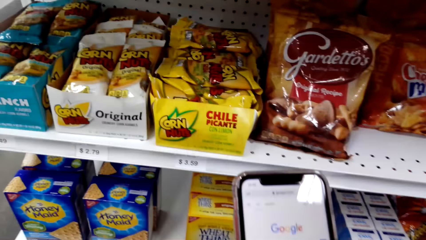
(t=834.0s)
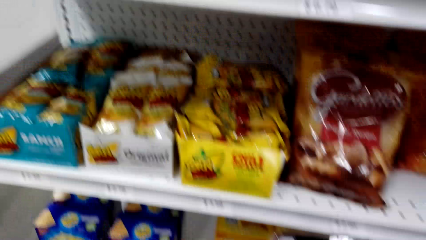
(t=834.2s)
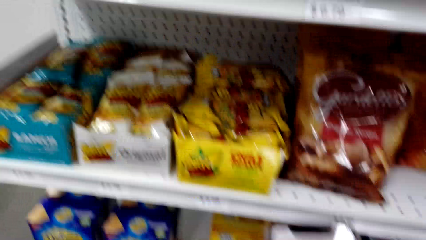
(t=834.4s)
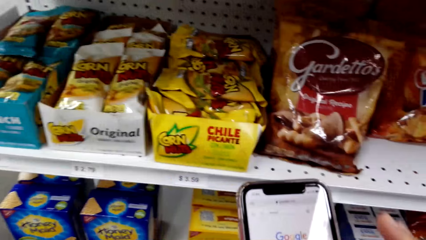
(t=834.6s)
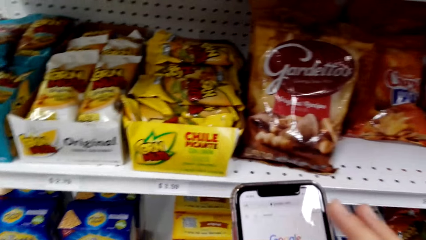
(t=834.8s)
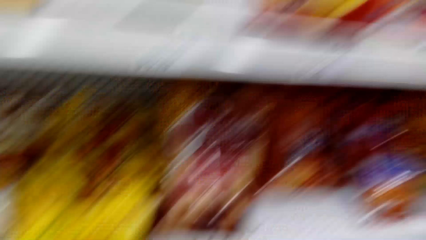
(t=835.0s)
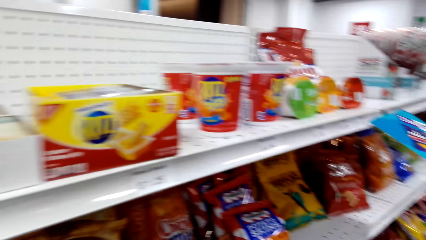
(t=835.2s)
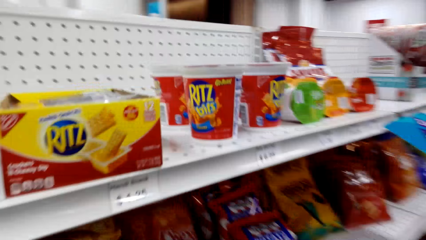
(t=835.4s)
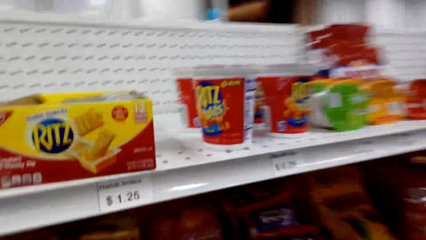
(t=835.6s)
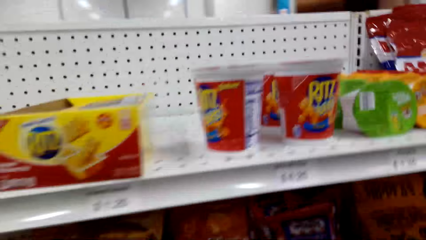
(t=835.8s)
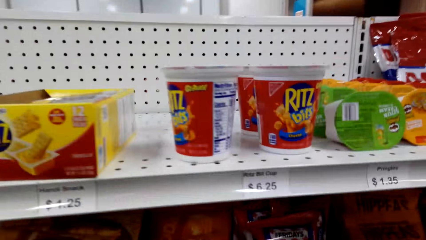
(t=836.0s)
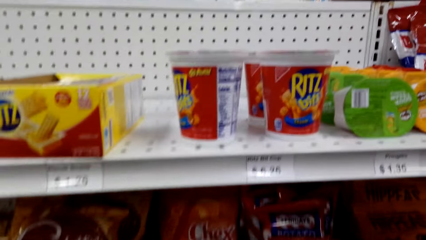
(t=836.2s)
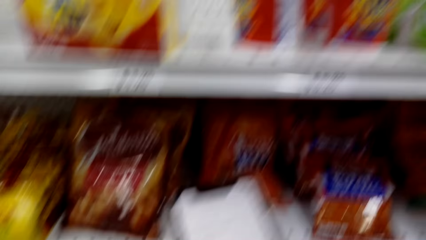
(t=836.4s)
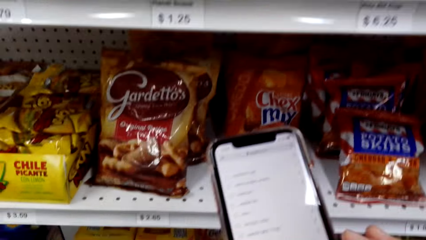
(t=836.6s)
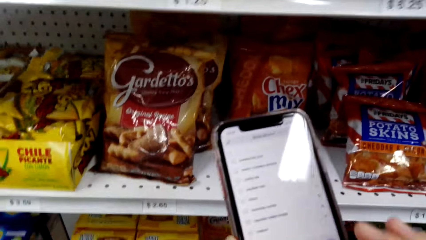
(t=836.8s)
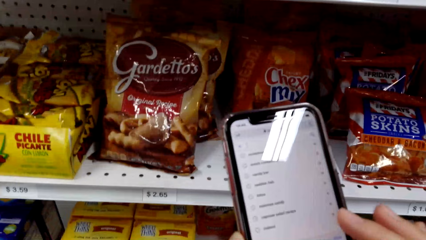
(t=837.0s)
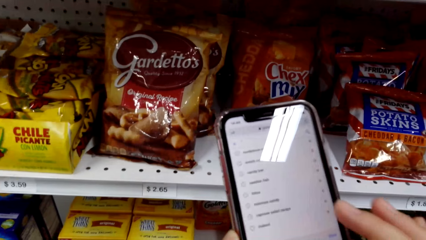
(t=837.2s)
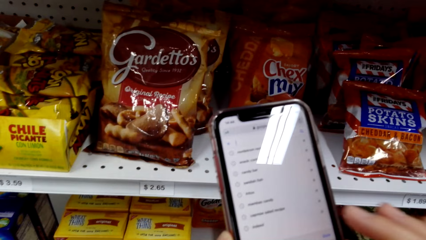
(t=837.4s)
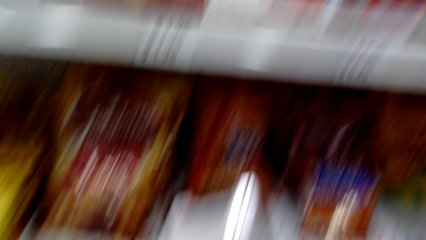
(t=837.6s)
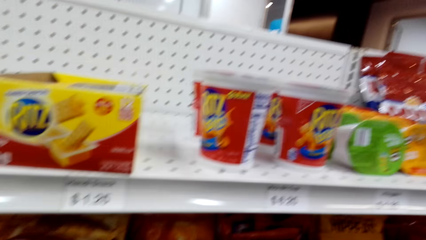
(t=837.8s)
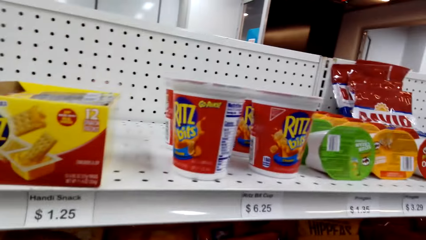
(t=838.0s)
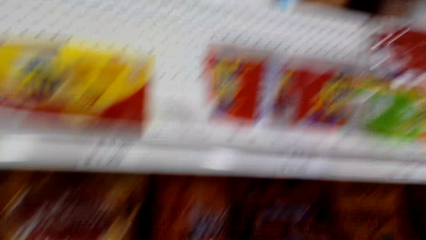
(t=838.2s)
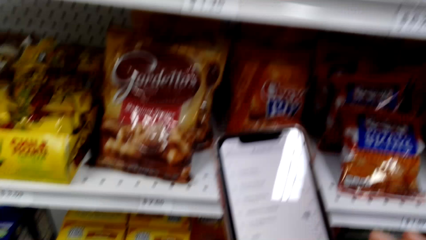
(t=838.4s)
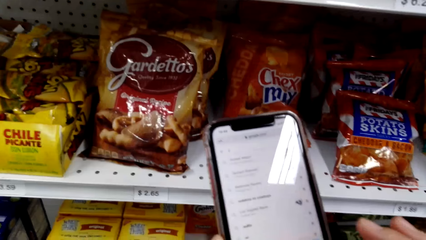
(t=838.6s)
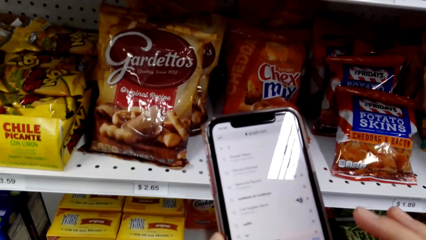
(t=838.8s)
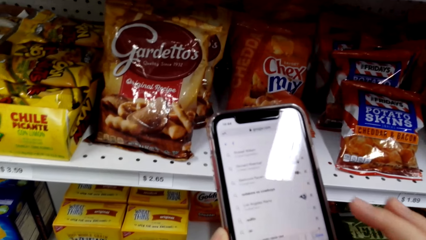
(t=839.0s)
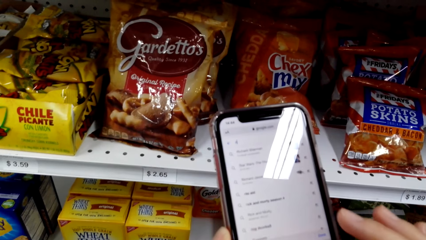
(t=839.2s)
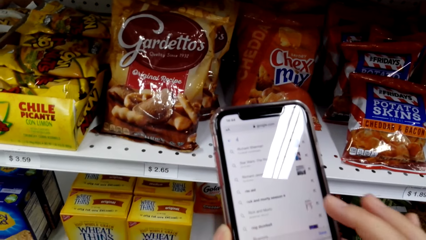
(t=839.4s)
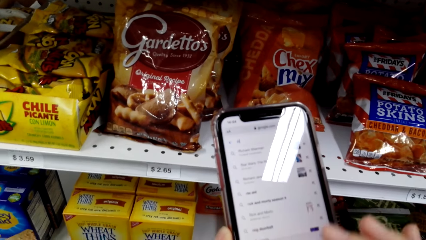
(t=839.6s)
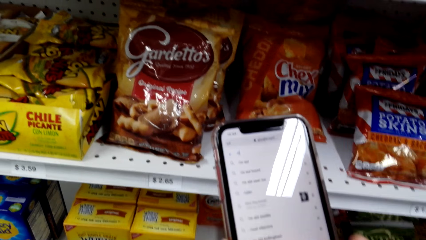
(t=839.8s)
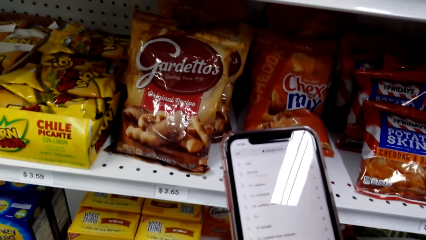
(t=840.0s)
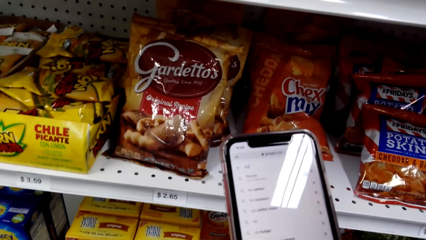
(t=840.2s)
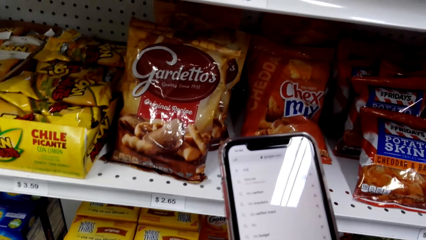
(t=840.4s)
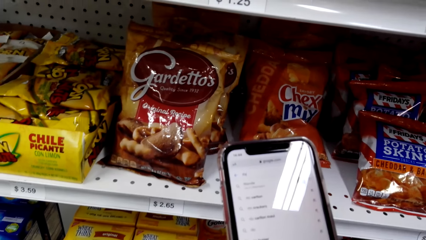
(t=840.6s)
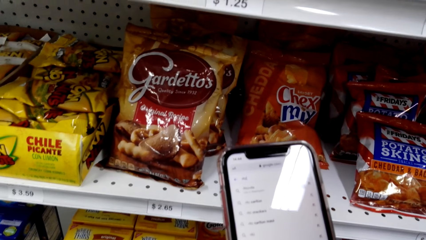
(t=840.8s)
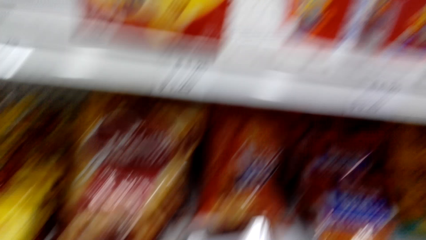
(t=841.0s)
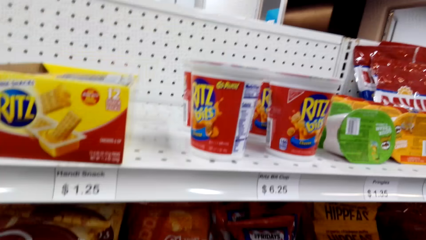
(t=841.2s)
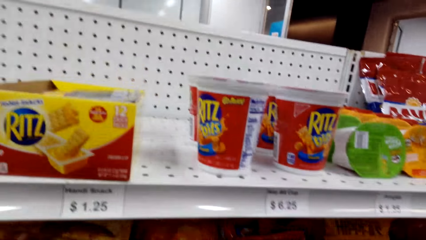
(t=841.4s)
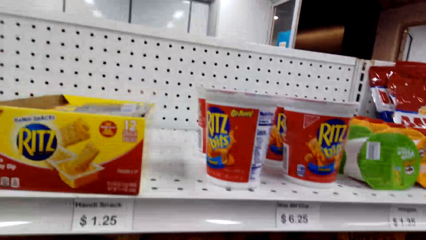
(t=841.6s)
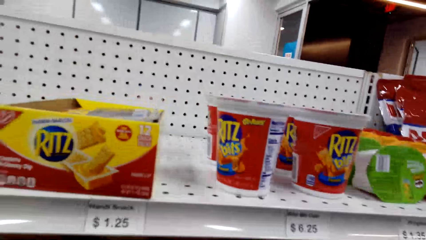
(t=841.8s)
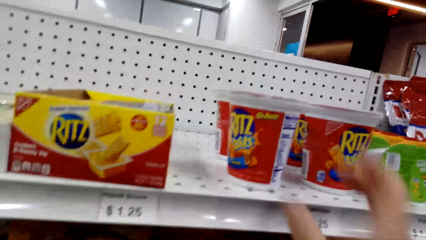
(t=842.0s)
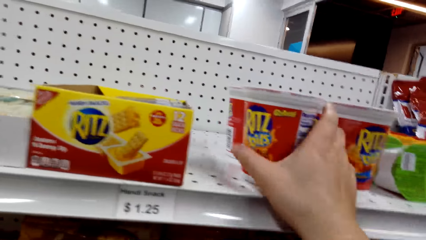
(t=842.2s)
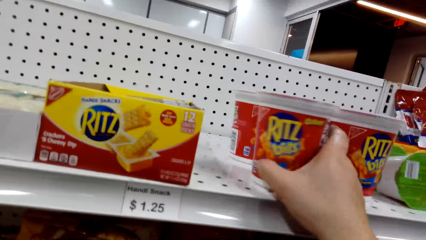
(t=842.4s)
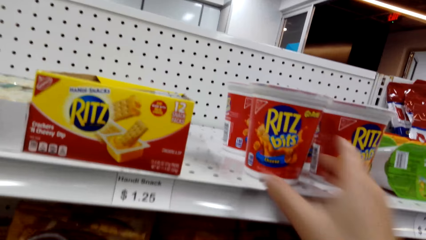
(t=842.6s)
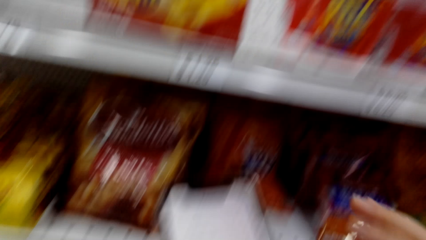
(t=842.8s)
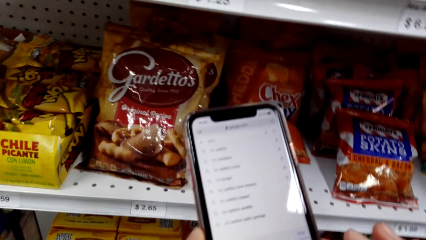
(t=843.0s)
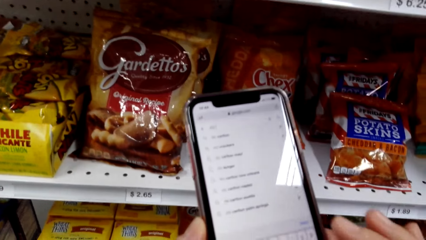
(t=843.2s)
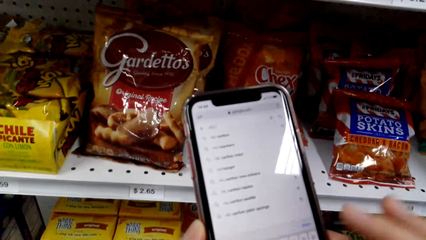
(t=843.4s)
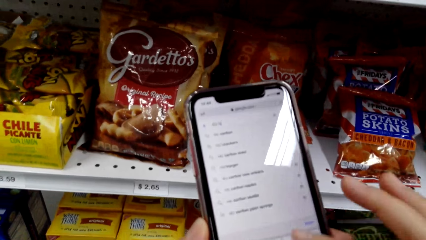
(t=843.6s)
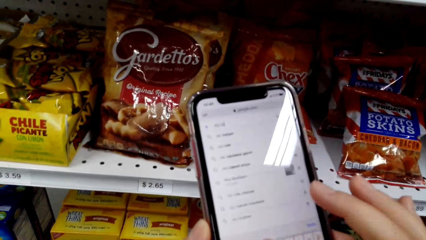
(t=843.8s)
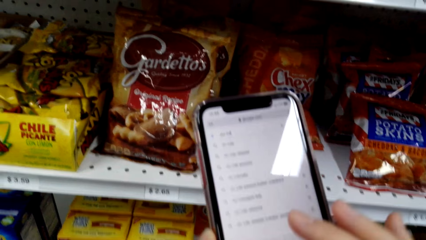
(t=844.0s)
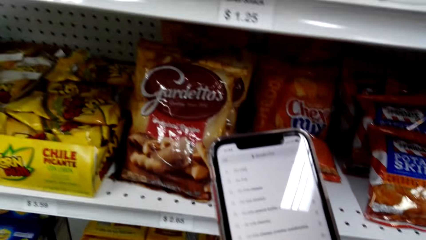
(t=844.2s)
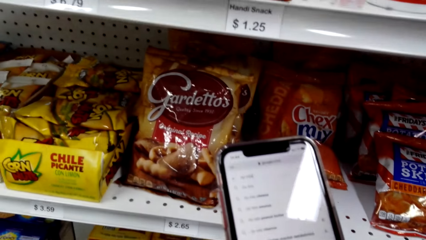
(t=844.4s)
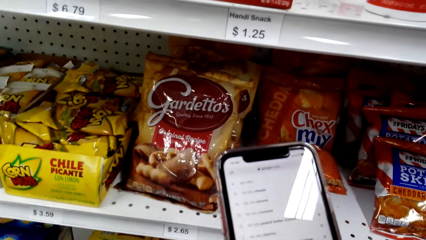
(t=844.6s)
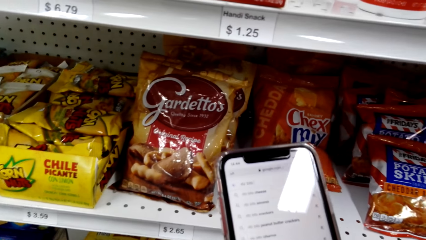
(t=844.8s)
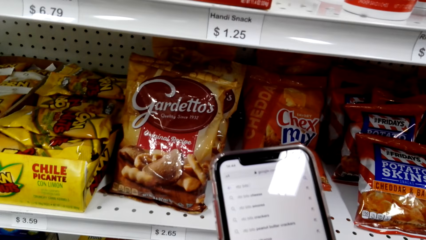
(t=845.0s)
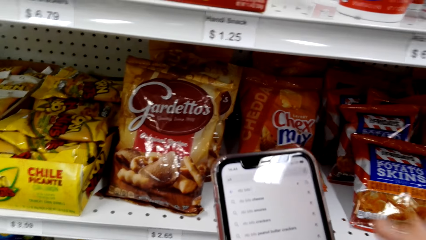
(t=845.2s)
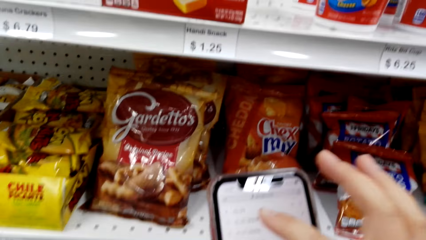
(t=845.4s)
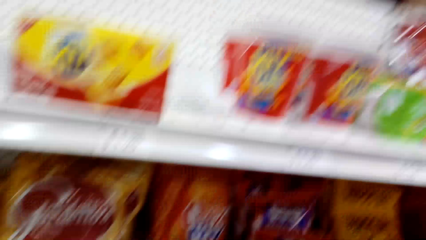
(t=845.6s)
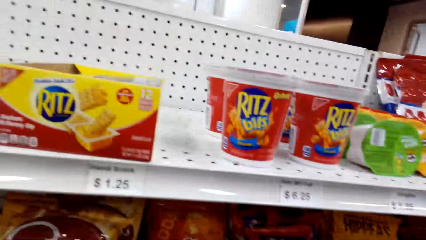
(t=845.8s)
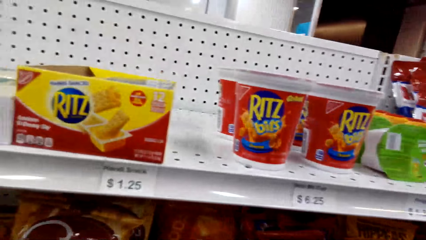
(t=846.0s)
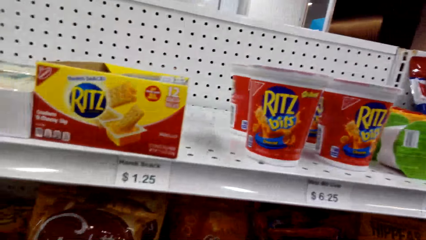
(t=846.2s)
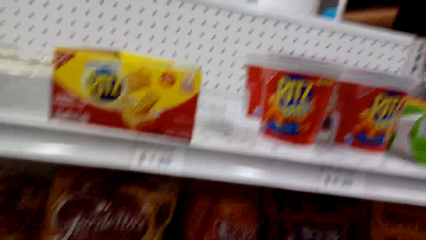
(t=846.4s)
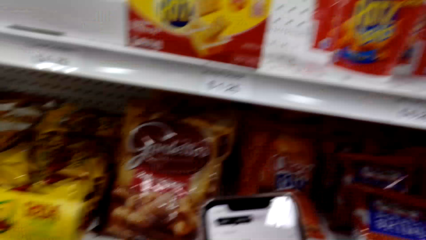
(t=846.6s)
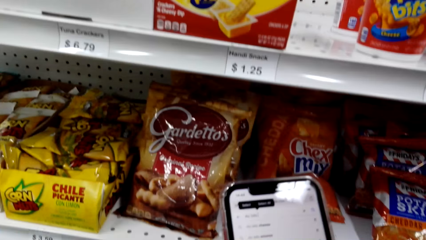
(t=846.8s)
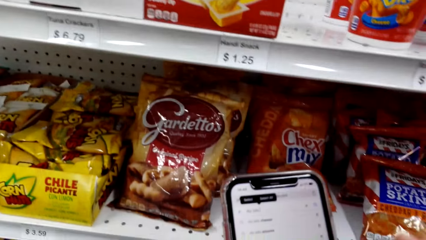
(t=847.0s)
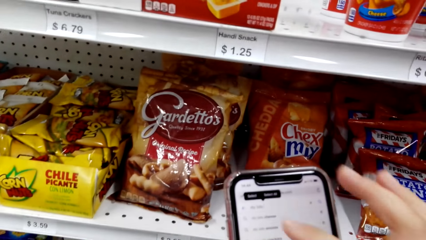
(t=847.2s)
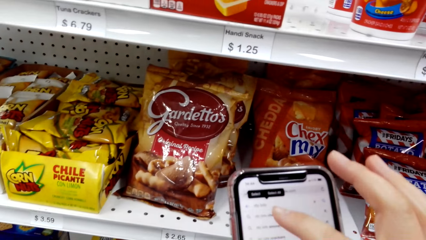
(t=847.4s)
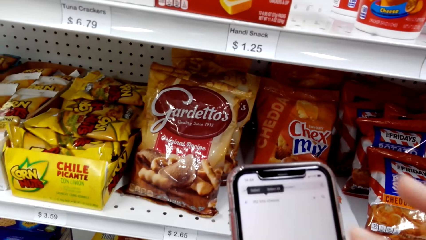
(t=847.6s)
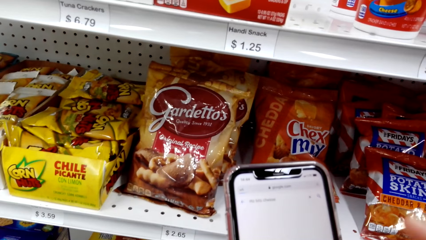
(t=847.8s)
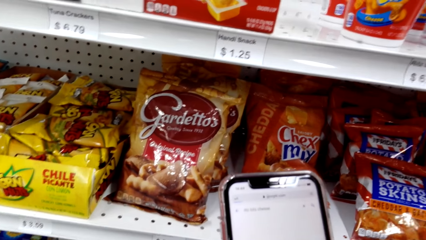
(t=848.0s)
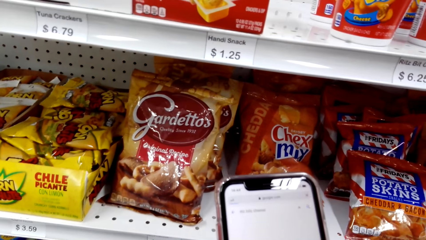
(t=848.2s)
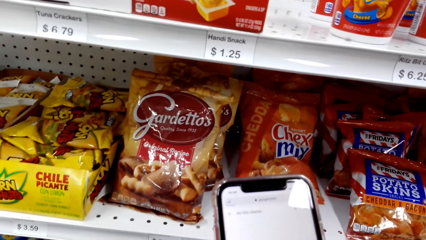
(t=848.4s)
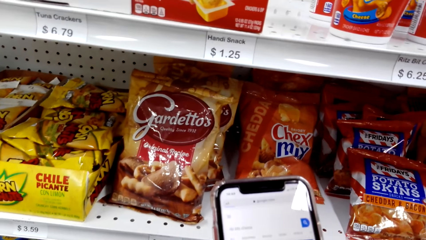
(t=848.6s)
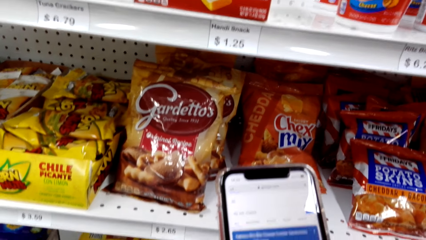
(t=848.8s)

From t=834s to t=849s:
The camera wearer operates the phone. They look at the Ritz Bits cheese. They operate the phone.
